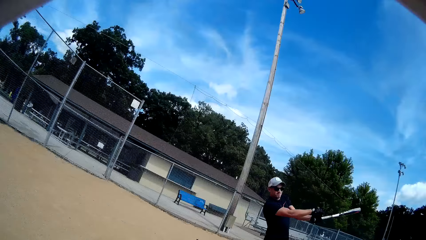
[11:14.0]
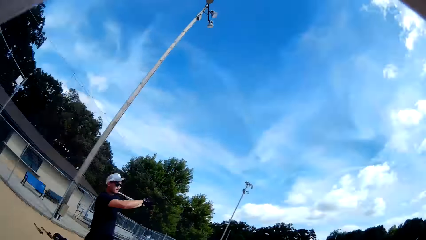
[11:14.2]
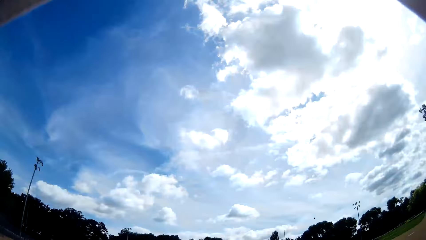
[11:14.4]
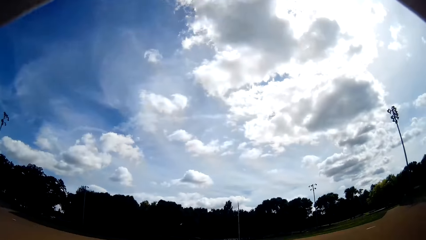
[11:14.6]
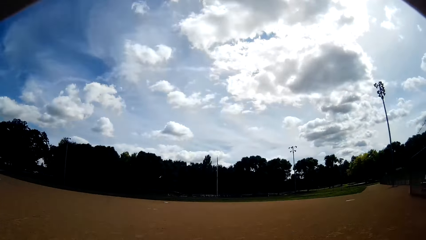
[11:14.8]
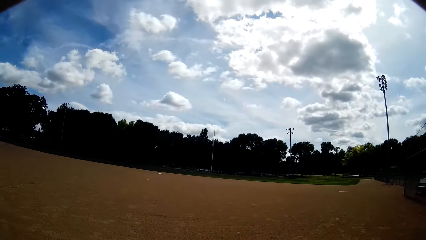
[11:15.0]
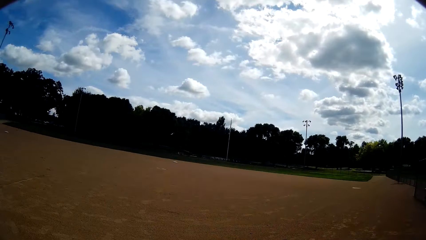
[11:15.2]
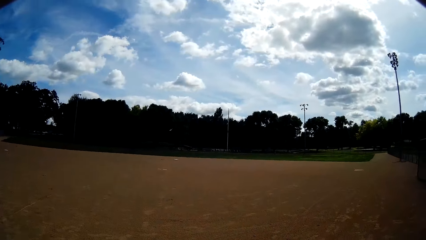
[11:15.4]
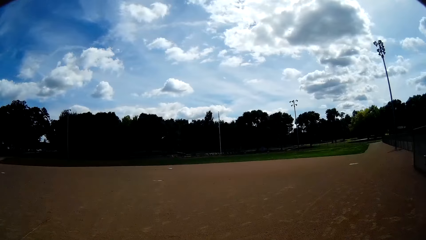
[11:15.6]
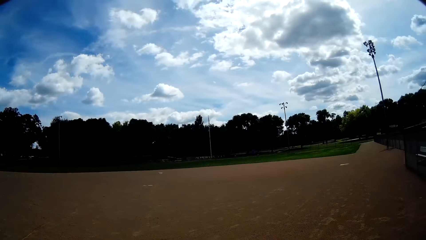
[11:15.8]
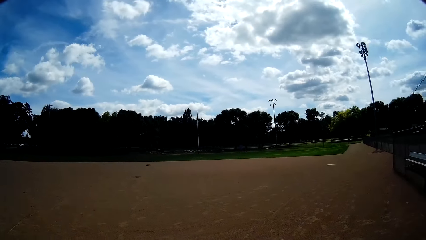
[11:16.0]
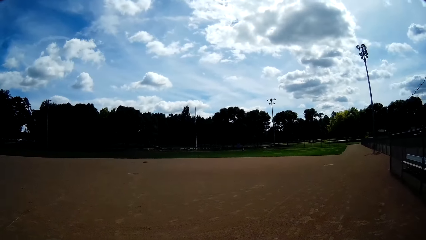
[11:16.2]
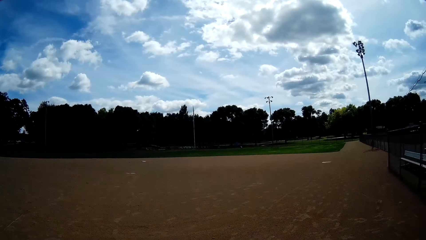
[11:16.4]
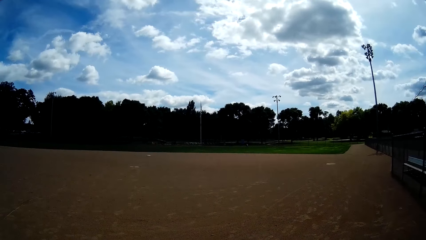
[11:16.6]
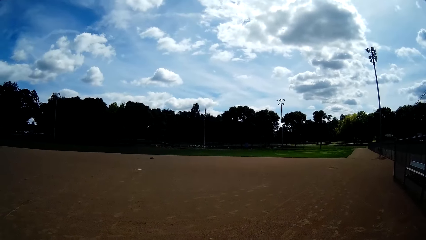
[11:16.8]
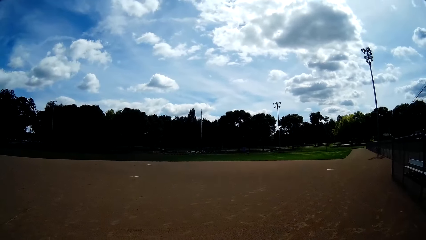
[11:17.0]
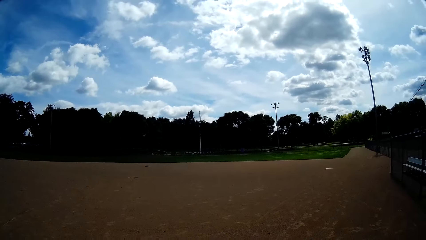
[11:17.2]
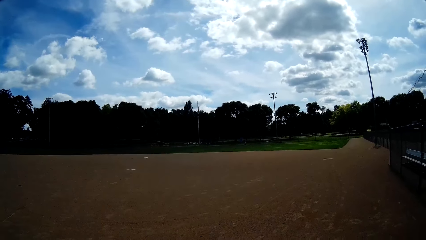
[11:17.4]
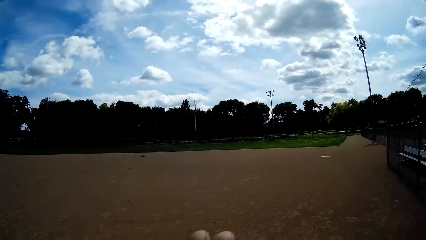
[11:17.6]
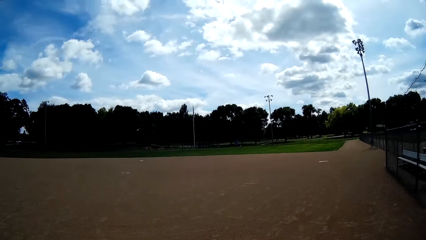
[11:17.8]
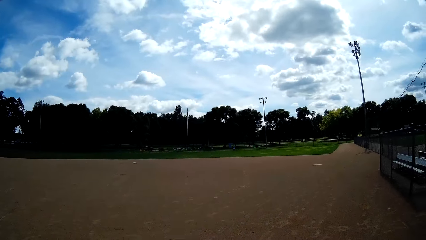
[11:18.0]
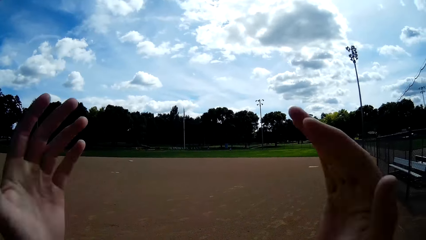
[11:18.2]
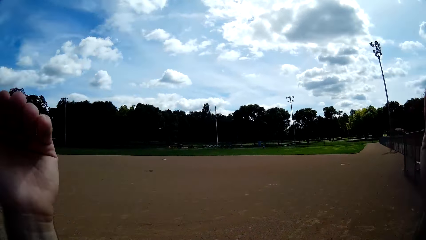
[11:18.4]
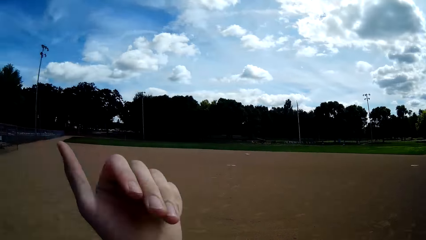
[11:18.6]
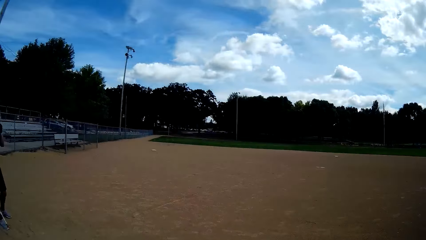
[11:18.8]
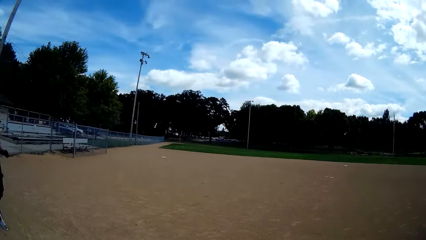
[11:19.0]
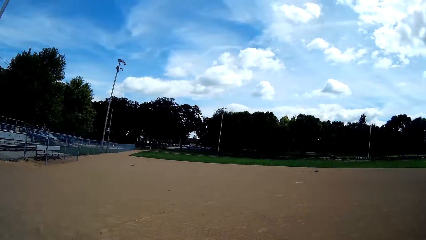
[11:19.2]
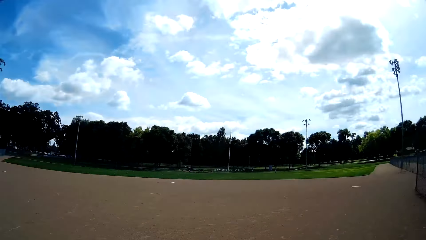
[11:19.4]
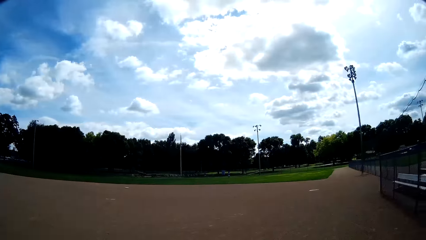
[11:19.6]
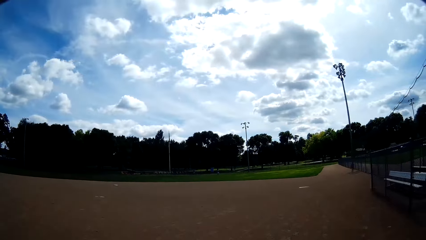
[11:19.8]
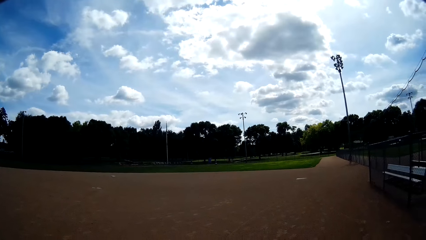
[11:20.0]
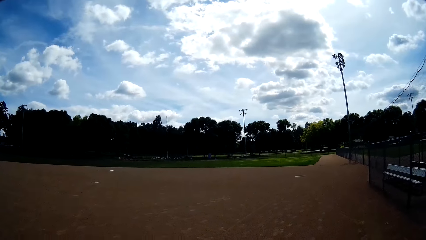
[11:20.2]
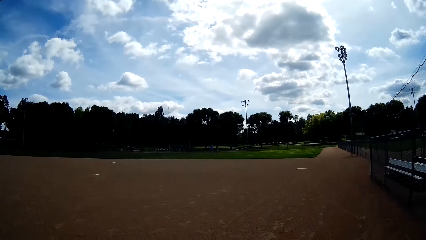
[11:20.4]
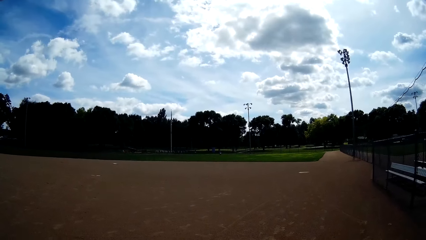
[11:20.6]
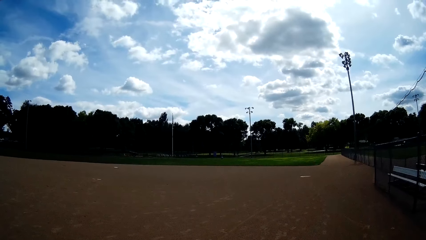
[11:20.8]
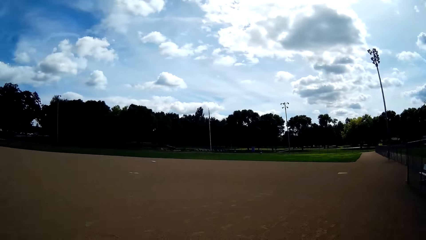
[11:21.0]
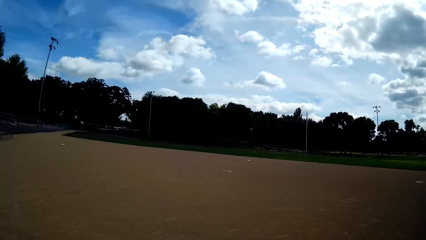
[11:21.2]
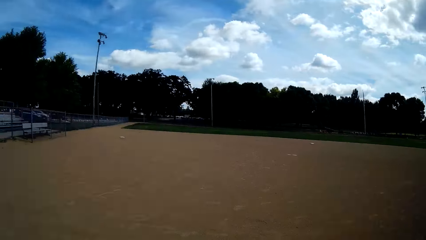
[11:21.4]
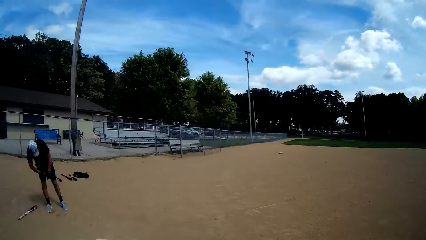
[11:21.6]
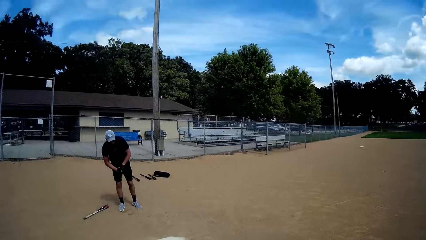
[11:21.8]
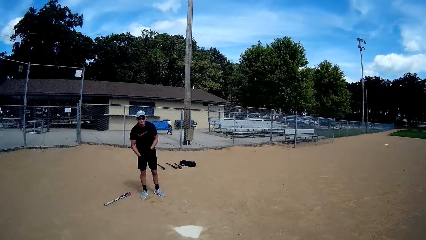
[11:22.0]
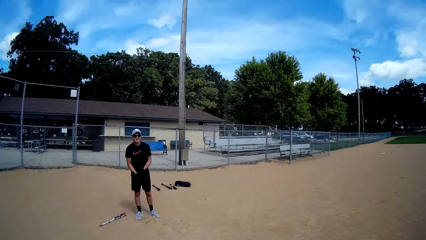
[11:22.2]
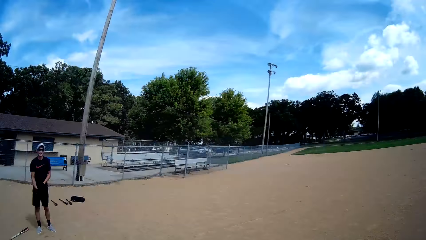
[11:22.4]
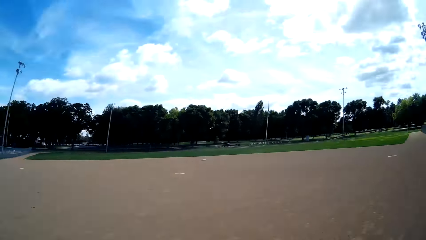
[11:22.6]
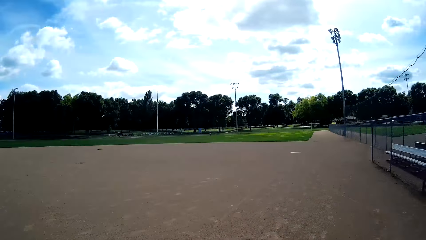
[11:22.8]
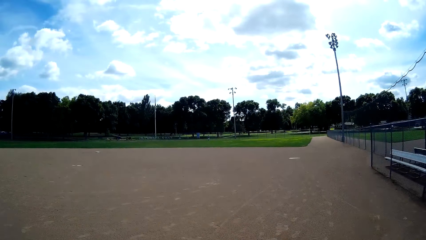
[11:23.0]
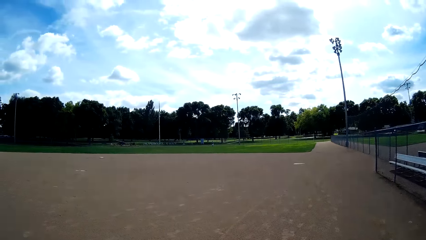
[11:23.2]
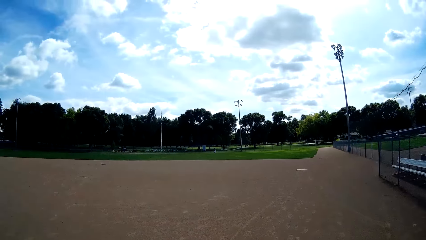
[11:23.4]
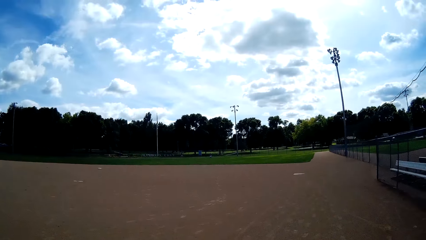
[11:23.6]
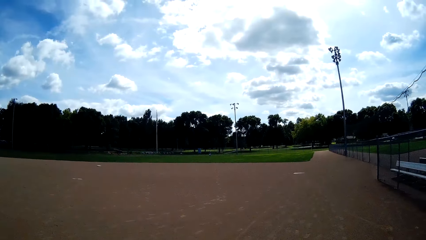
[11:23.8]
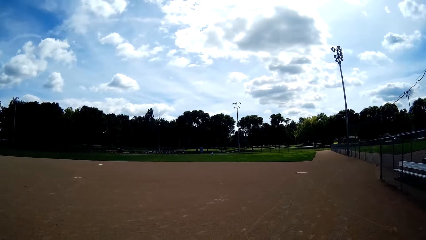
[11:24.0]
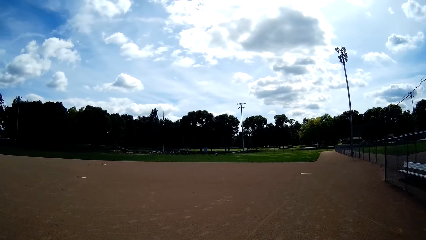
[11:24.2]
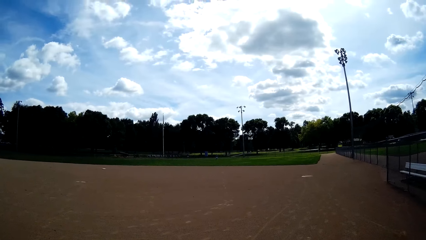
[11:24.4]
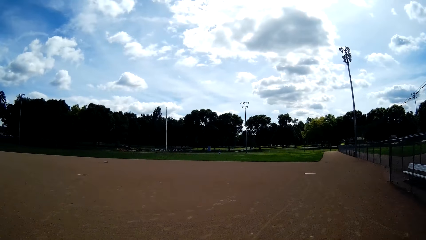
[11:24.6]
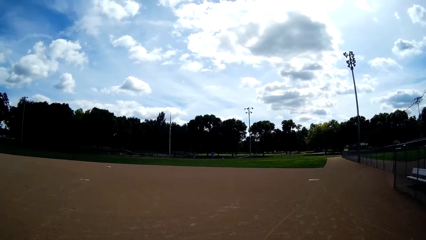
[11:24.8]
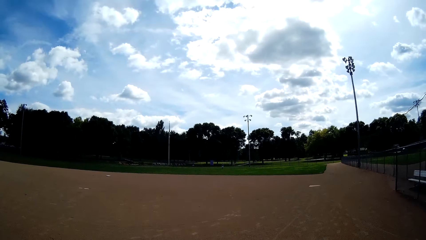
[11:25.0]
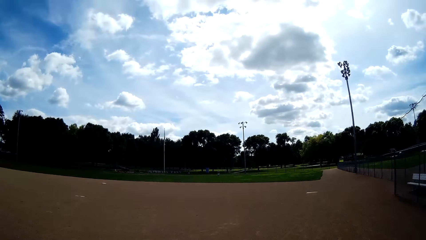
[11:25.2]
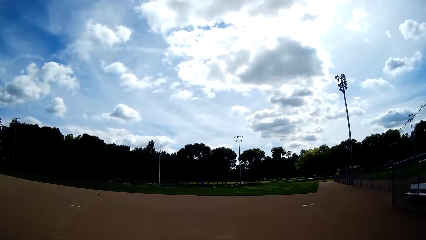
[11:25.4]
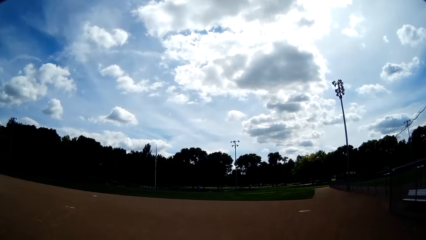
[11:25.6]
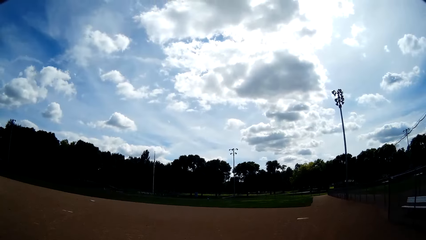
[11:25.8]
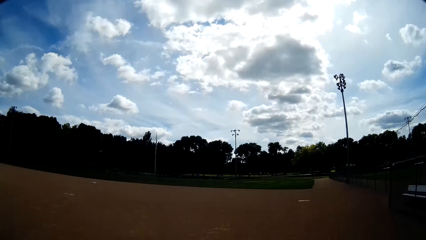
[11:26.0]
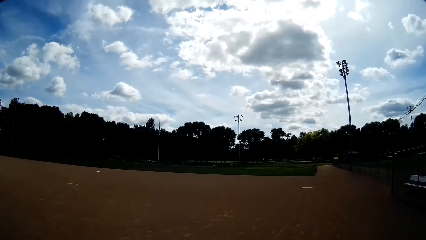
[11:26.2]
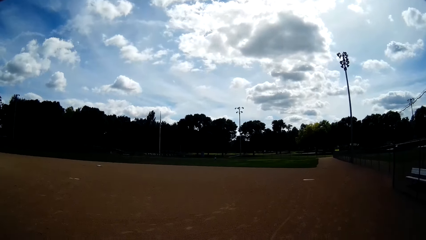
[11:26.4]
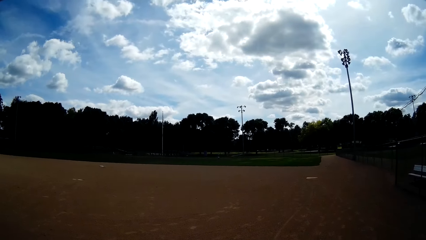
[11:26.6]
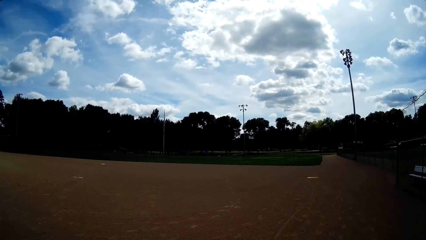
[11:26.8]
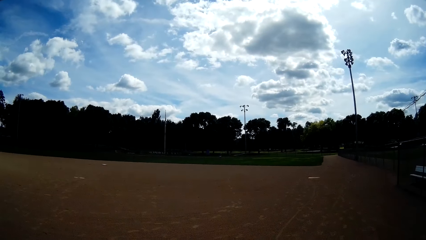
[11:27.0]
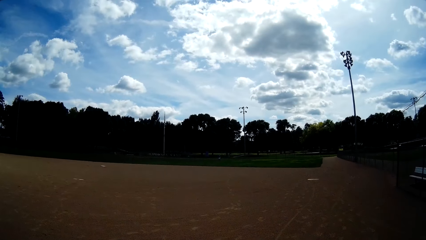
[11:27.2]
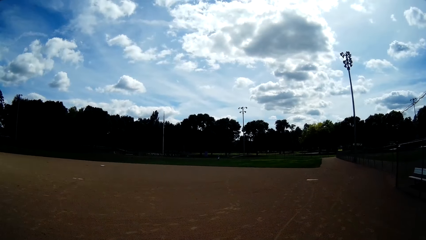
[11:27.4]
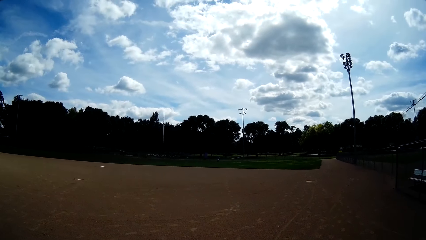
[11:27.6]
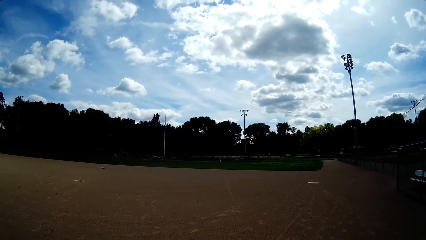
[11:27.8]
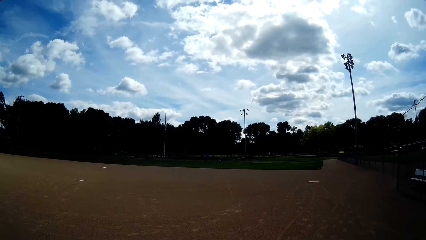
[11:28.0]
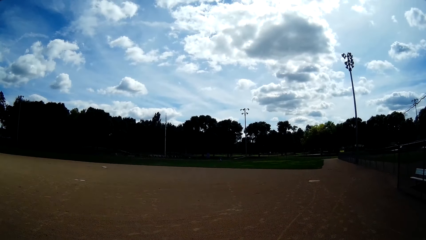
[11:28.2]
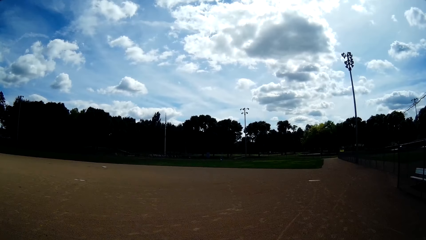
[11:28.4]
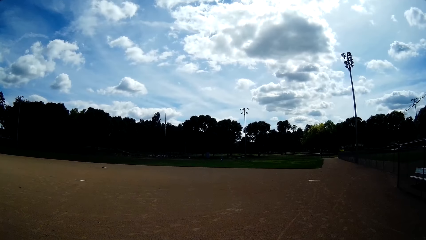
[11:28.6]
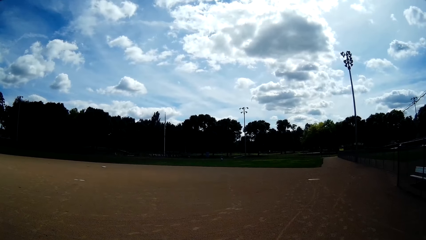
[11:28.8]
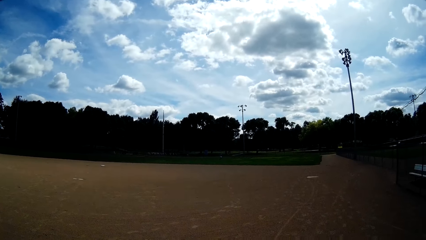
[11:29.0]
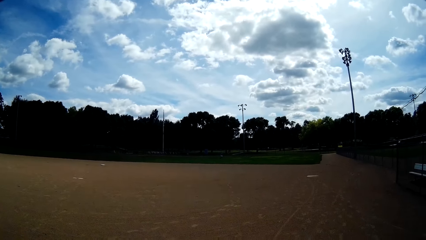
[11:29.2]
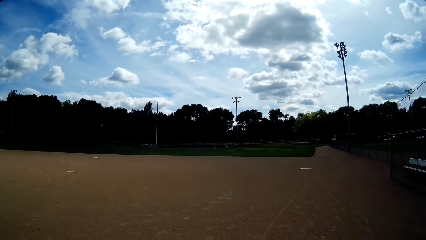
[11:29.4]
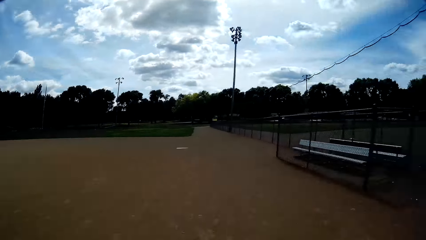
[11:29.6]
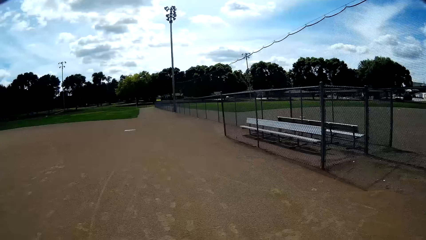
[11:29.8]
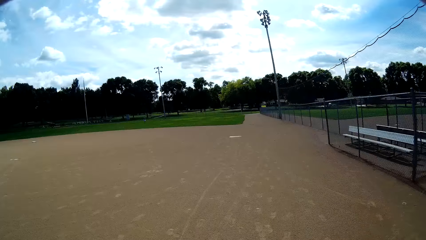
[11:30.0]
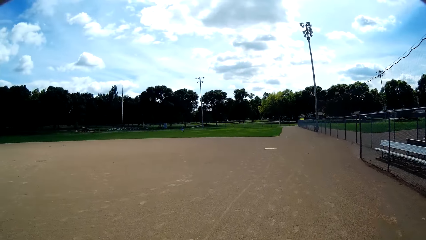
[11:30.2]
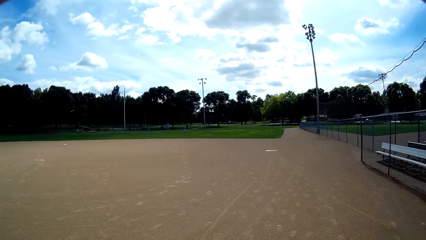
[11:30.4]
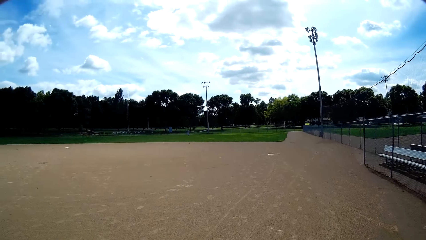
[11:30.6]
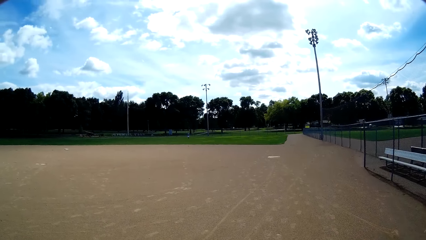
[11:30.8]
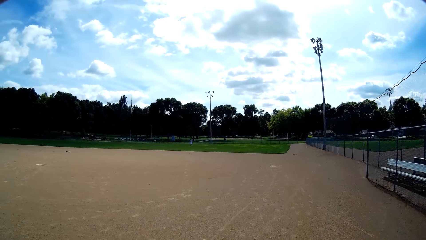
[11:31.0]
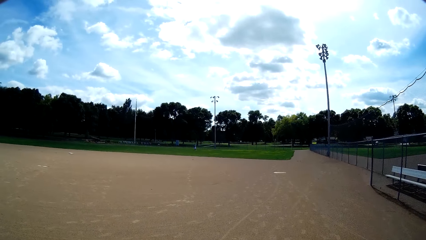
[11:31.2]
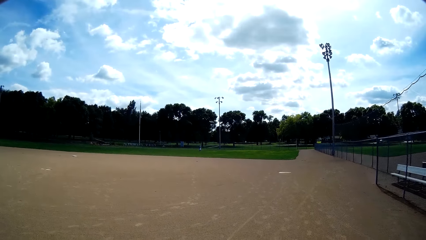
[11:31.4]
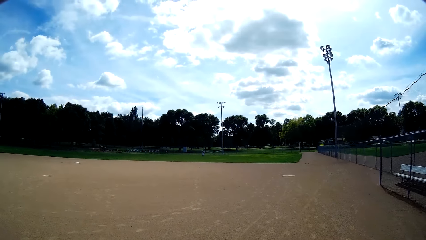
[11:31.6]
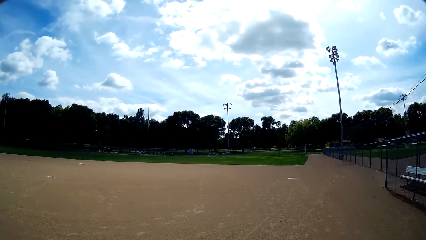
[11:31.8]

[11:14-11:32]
A man hits the baseball with a bat. The camera wearer looks at the baseball. They look around. They clap hands and lift up both hands. The man speaks to the camera wearer. The camera wearer converses with the man. They speak to a person. They look around. They speak to the man. They look at the man. The man looks at the camera wearer. The camera wearer looks around. They speak to the person. The man speaks to the person. The camera wearer looks around.
